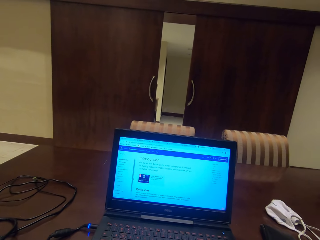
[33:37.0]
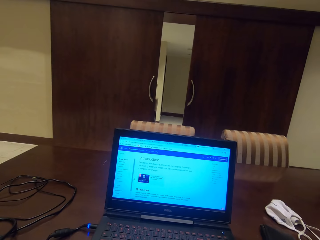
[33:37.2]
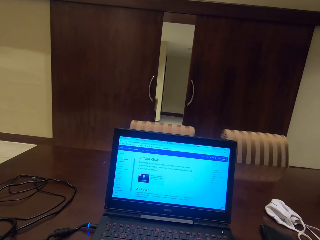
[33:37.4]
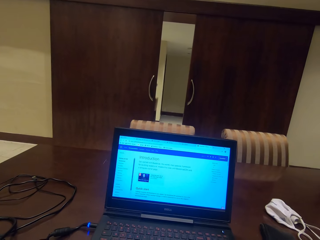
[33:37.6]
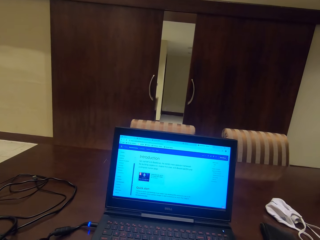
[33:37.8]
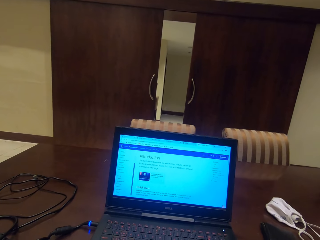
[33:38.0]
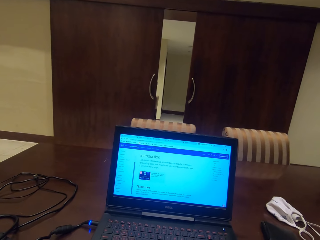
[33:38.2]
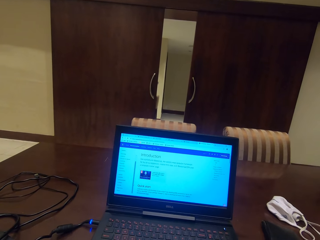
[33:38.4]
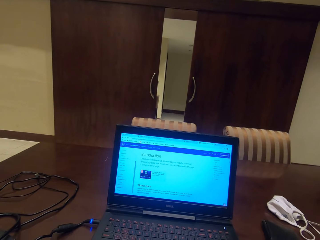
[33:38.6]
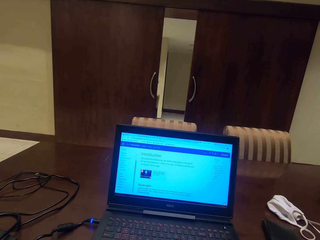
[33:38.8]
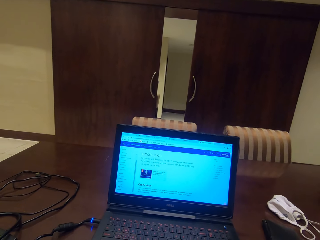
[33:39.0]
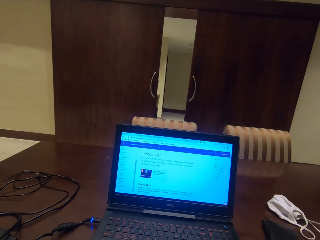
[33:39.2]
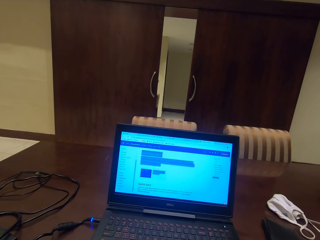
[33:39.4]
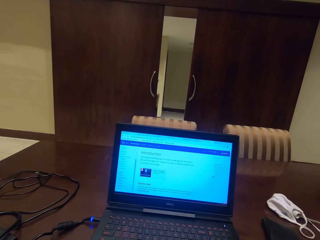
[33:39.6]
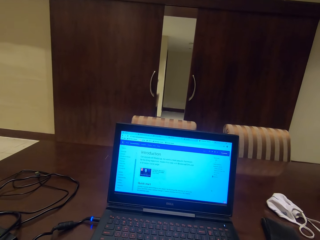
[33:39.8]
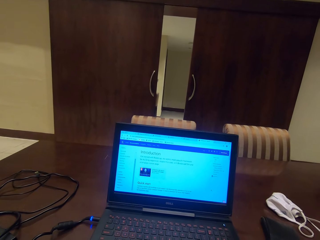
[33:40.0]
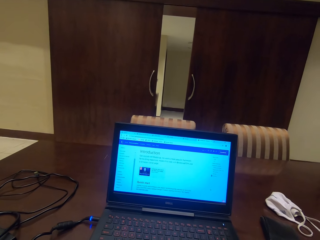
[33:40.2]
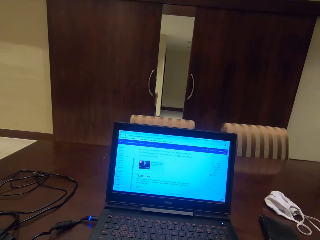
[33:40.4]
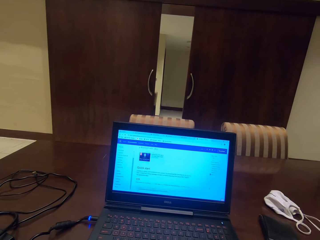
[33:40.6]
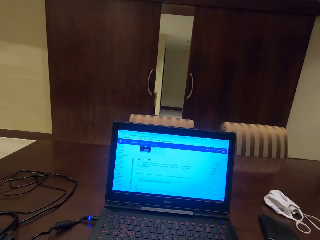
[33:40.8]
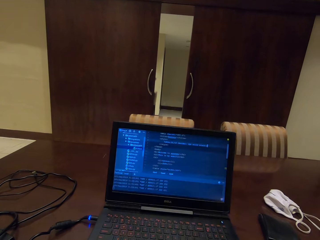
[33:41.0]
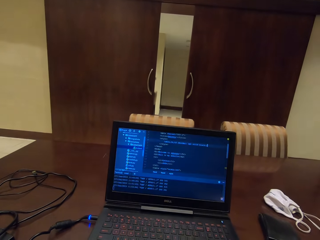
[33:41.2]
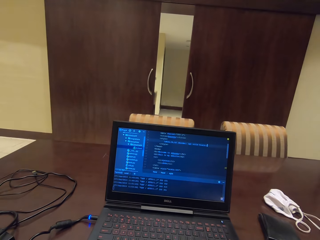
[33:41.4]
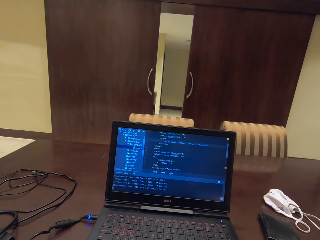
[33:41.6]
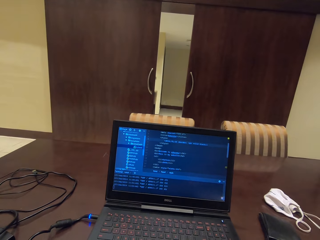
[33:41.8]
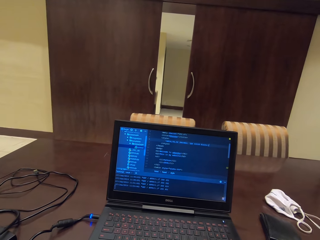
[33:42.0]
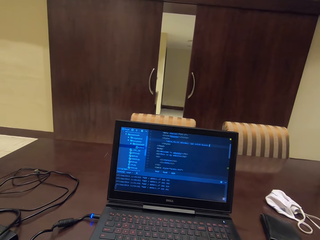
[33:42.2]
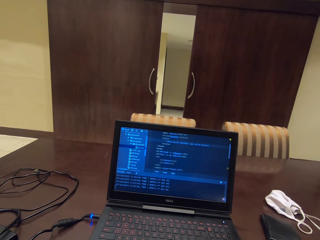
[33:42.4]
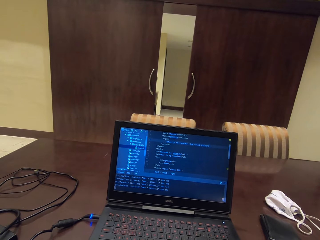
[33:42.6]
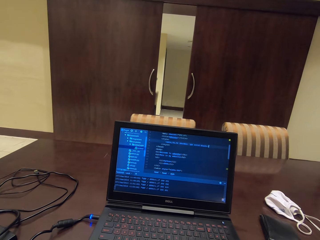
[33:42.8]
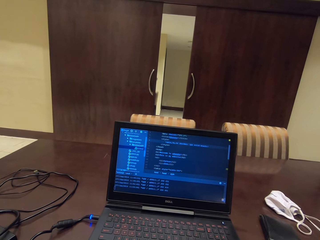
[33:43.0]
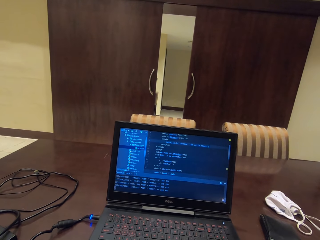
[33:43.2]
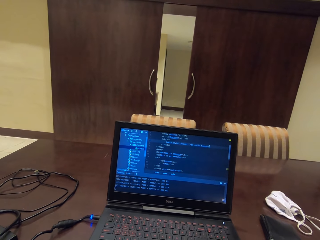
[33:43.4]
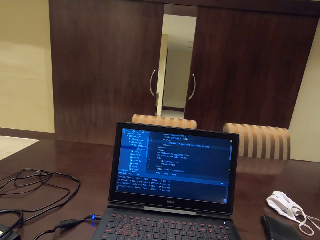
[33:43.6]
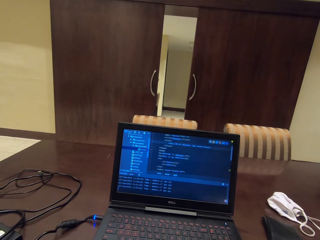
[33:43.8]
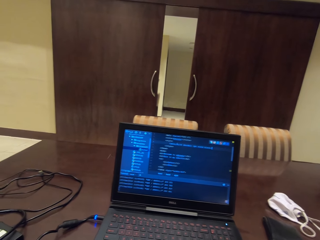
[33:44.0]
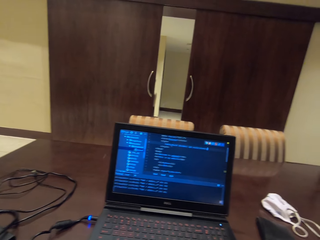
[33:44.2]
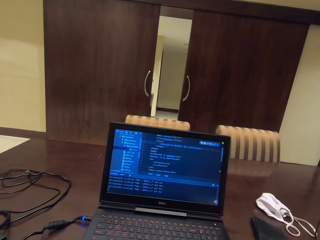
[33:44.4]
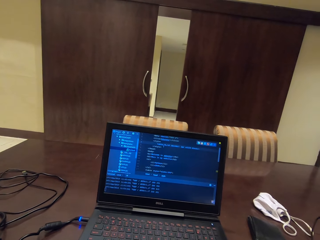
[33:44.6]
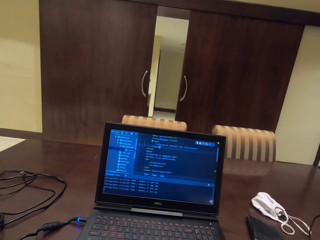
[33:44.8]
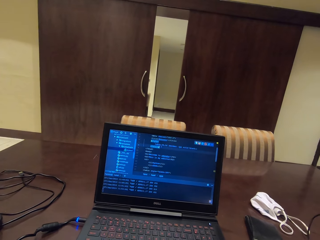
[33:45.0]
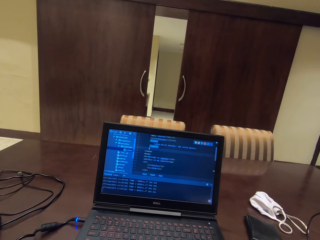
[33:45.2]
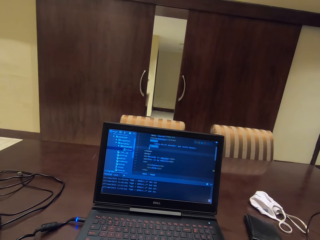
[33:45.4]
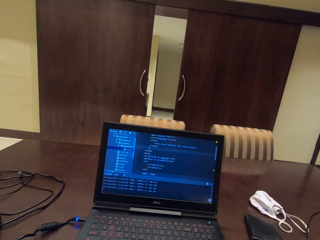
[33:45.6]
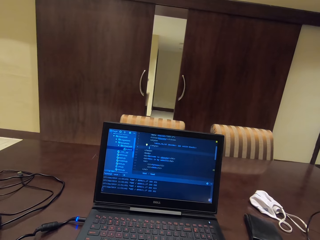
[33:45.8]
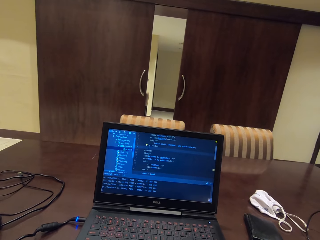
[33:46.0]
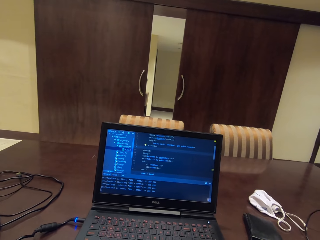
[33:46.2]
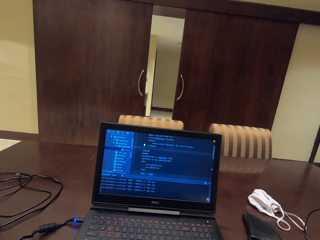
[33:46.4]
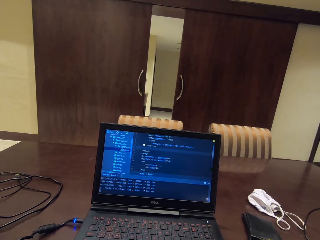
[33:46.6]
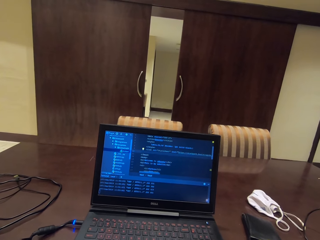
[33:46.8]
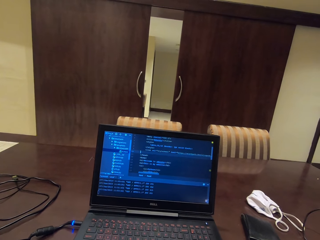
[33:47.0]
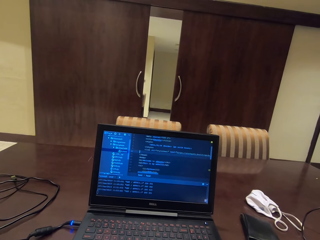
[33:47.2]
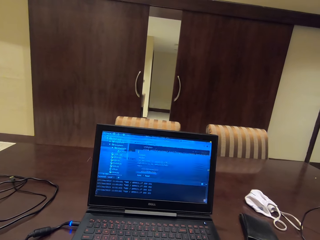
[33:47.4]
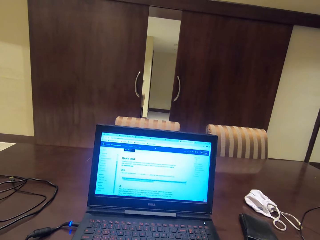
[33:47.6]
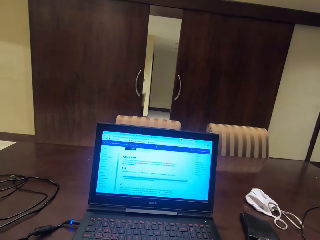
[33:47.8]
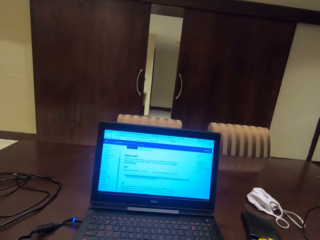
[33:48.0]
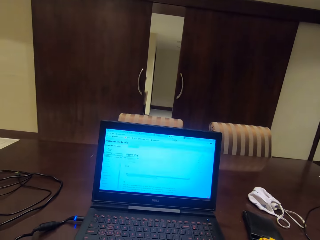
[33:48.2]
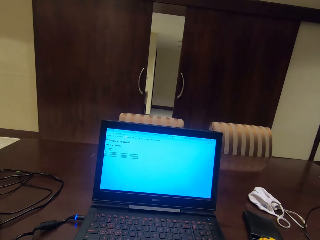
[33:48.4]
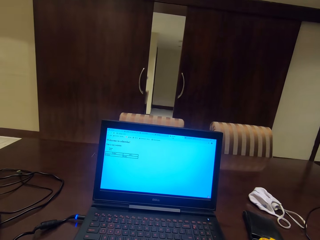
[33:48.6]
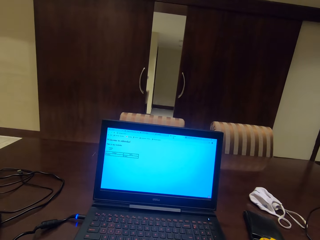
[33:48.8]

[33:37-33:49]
The camera wearer reads on the laptop. They scroll on the laptop.

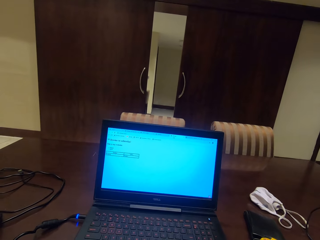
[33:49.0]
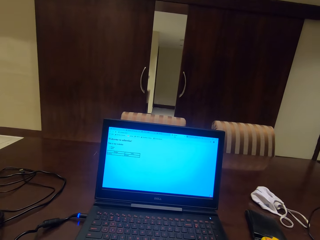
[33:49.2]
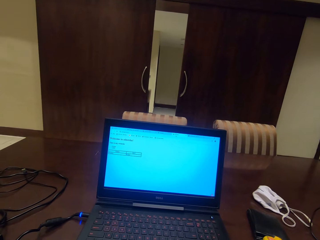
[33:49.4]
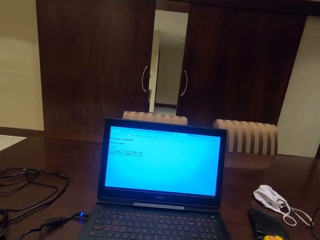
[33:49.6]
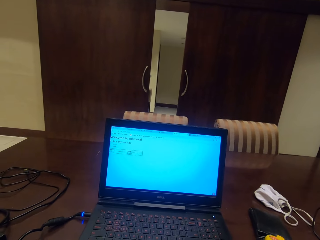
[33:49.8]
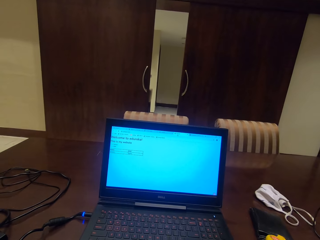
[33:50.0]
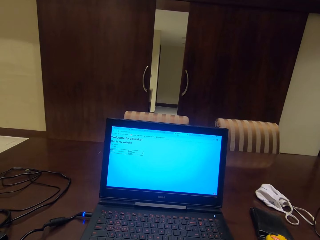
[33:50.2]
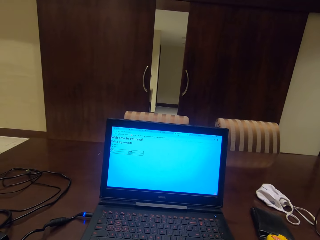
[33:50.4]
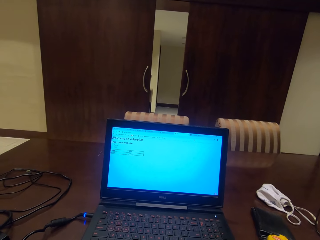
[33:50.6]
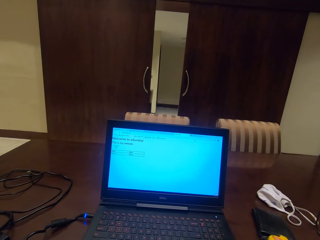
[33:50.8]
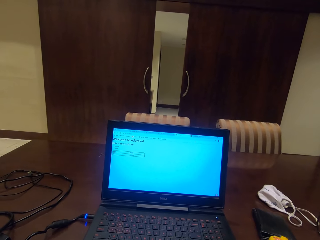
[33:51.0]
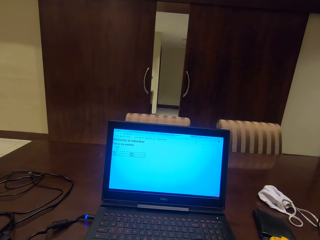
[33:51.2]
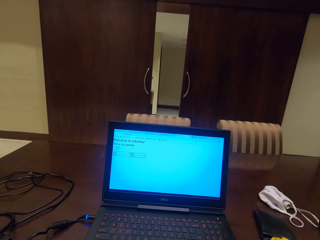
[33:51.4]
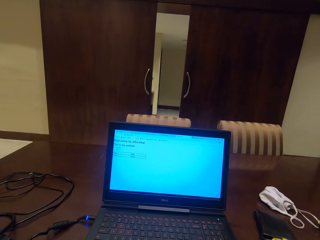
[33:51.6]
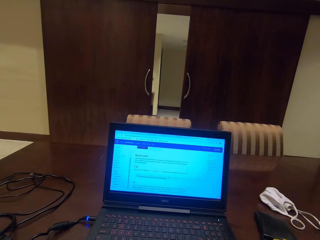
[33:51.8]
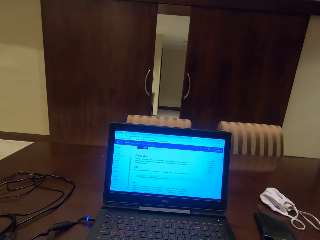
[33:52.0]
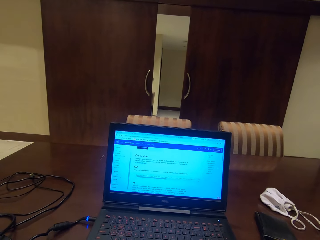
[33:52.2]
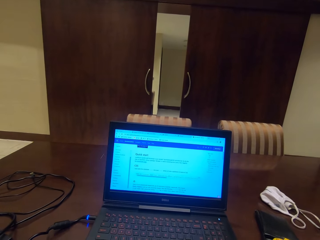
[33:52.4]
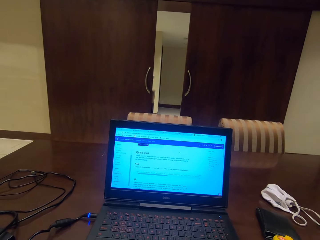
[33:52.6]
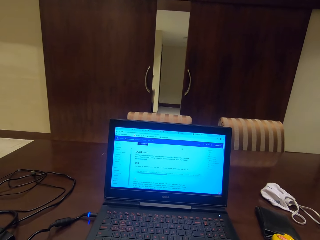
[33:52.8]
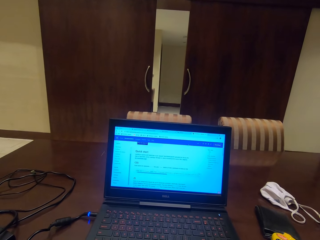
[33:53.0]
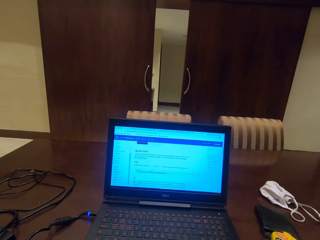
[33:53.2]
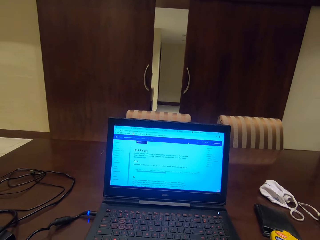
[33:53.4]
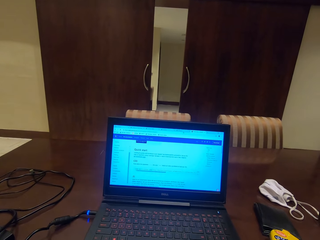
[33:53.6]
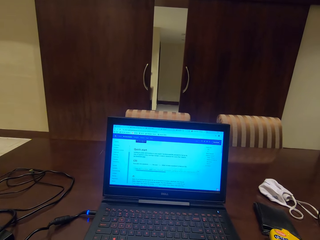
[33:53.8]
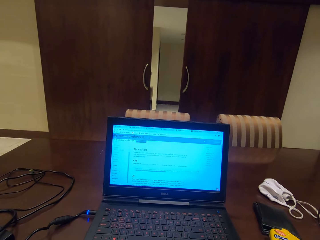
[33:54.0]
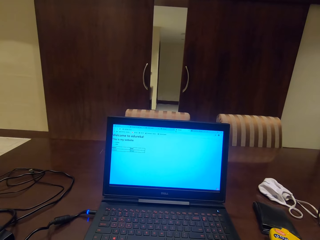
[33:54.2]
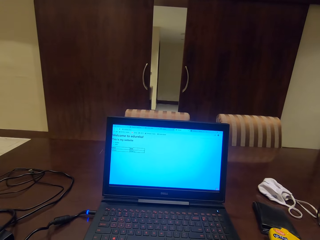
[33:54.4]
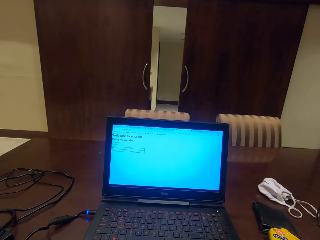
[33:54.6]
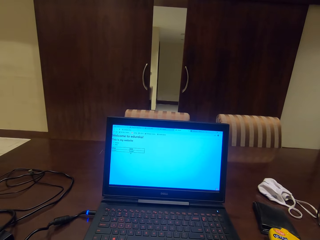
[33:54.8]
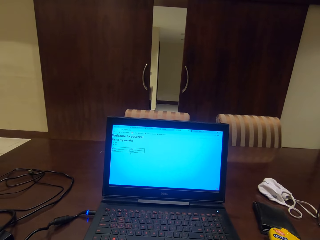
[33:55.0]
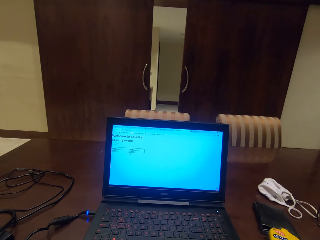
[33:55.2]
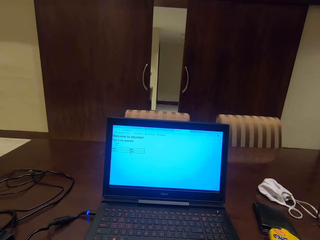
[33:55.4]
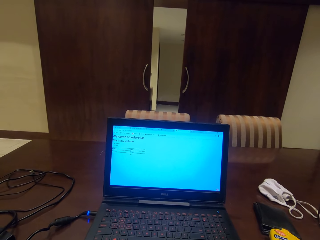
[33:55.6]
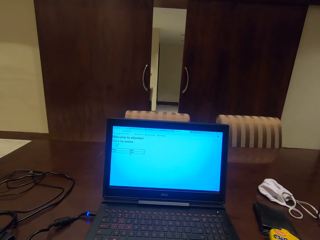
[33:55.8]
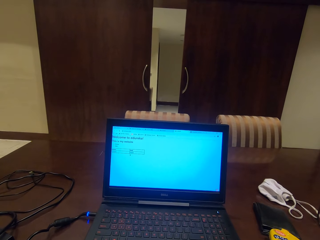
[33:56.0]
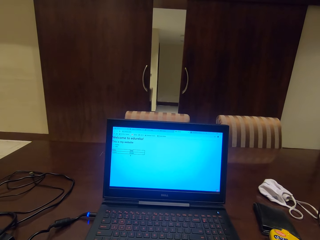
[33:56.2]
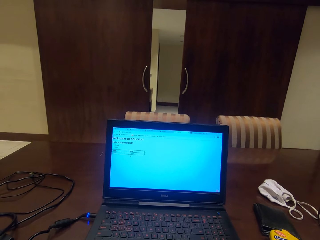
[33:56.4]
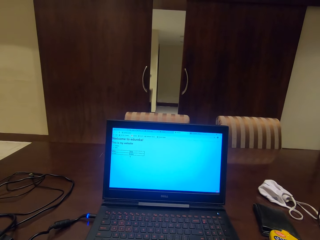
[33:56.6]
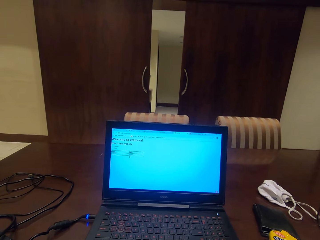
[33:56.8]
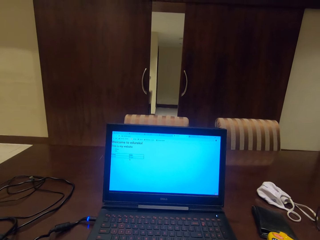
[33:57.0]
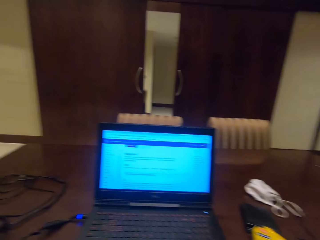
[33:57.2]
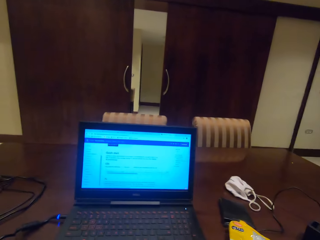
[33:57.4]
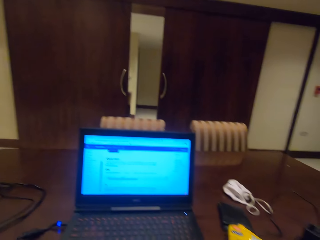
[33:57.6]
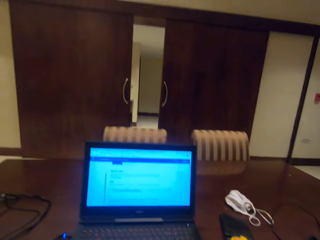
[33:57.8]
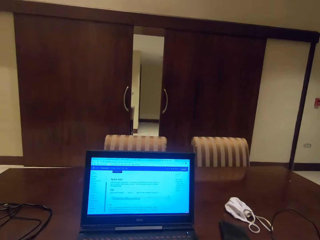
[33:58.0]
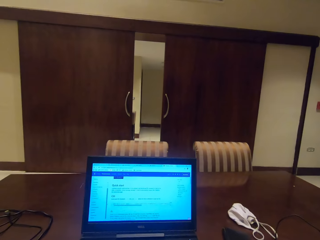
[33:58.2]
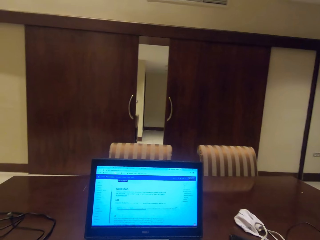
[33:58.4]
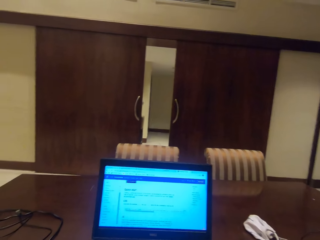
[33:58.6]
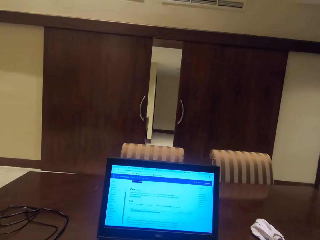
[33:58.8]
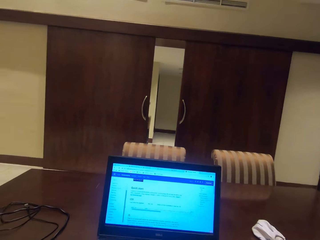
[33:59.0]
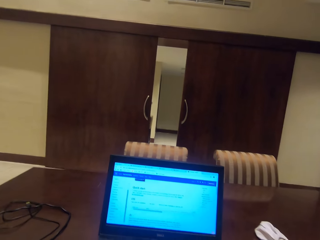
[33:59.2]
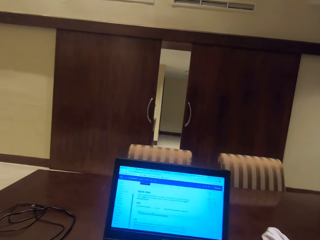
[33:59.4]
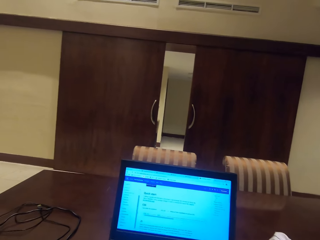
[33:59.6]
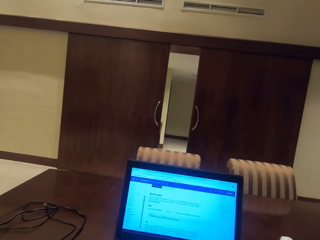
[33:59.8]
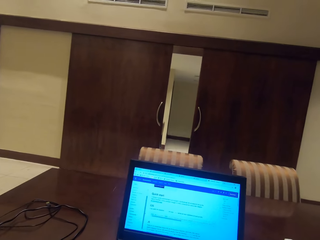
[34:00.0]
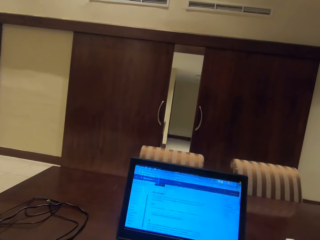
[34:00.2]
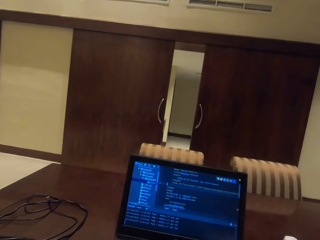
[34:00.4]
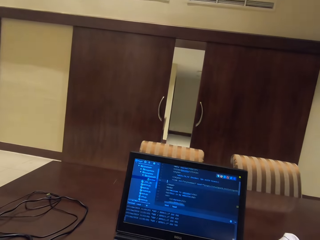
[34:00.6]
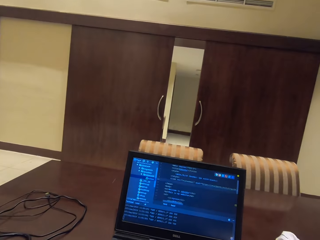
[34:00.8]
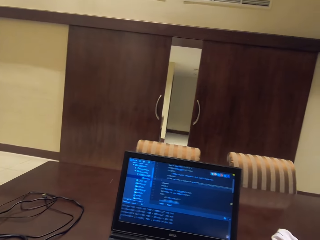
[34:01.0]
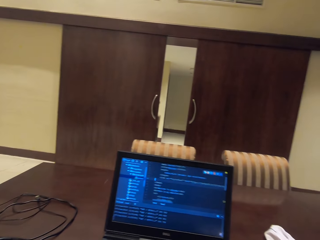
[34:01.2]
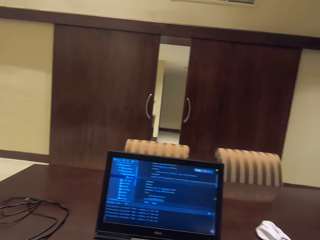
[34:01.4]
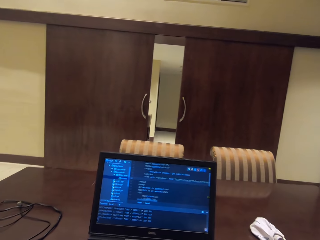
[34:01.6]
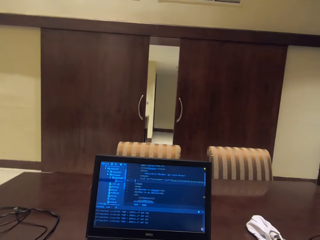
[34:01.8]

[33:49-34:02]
The camera wearer reads on the laptop. They scroll on the laptop.
